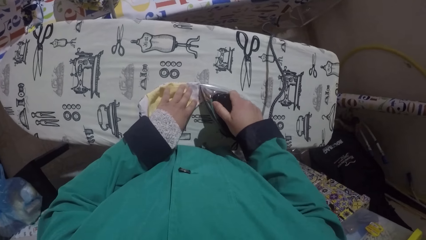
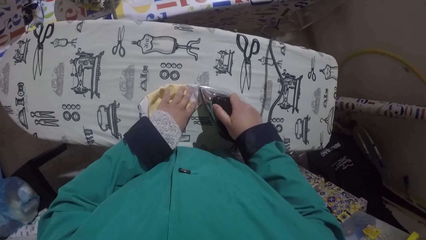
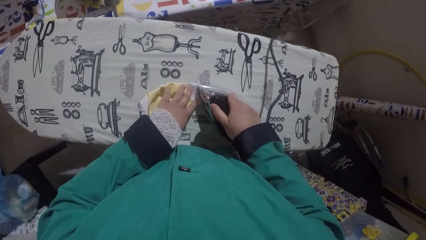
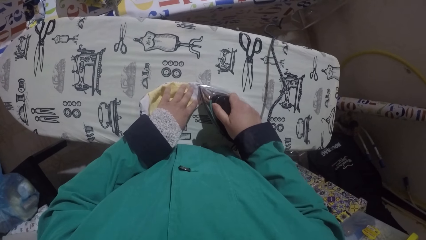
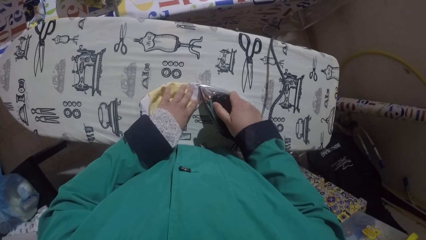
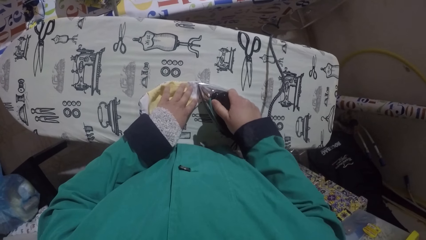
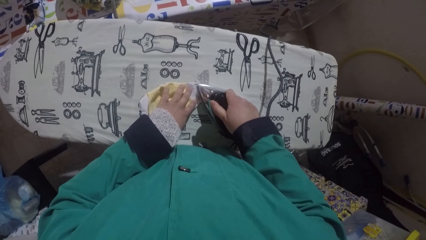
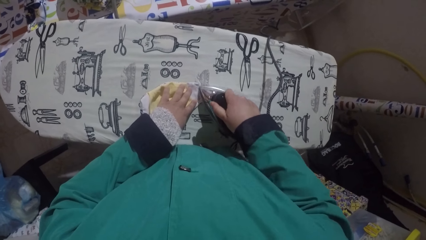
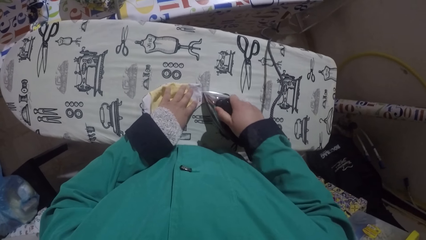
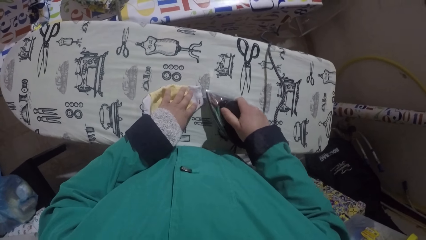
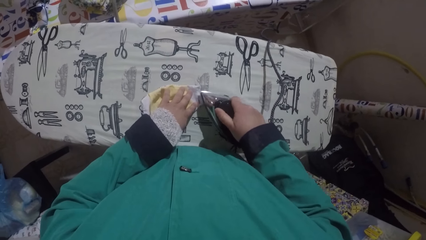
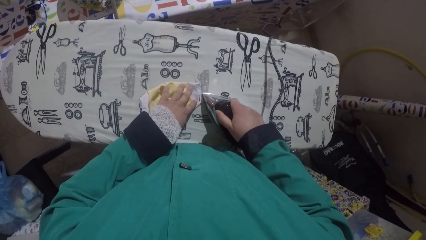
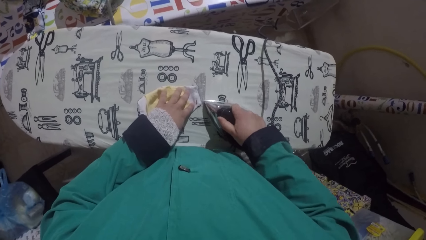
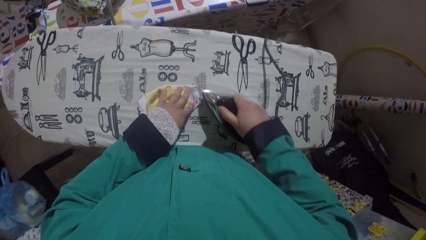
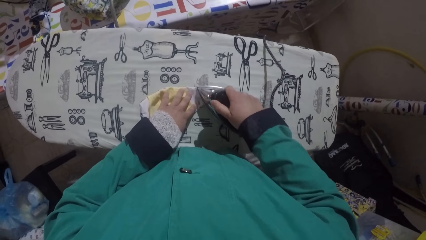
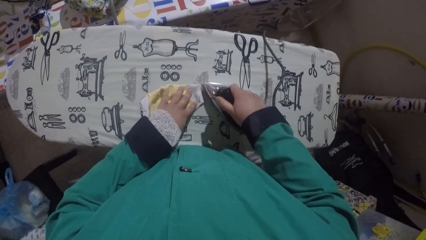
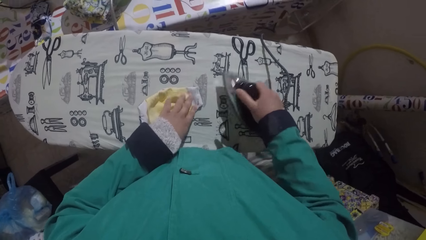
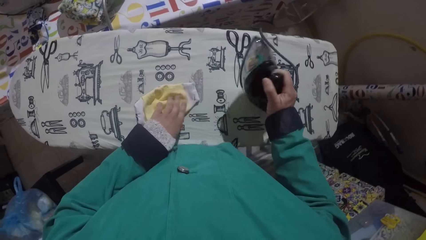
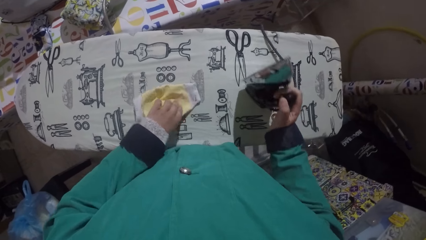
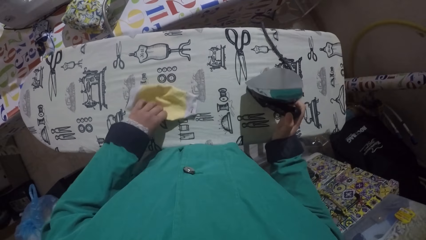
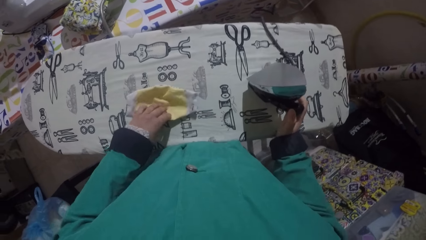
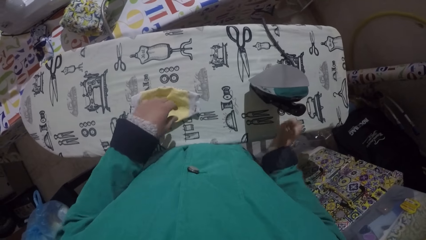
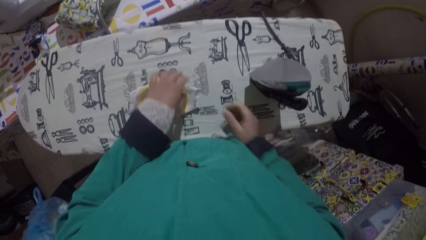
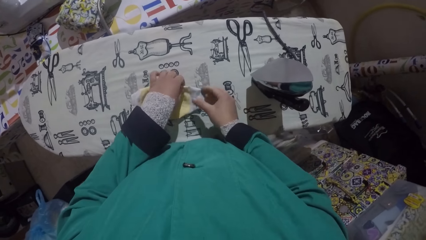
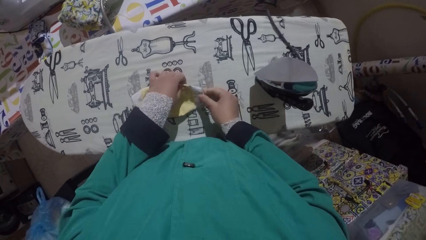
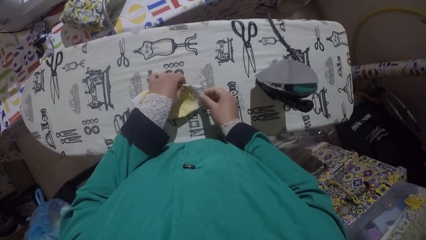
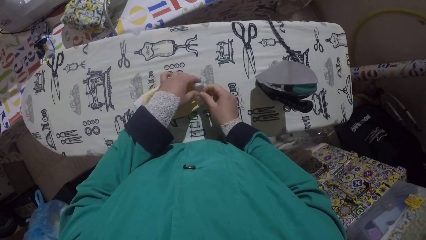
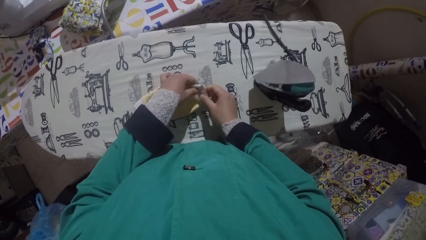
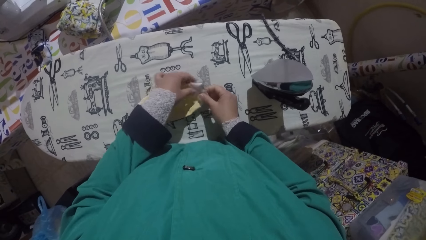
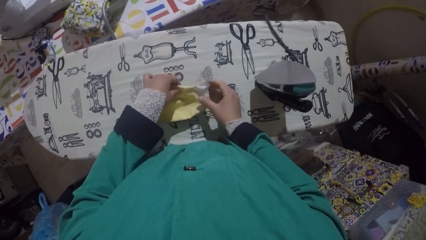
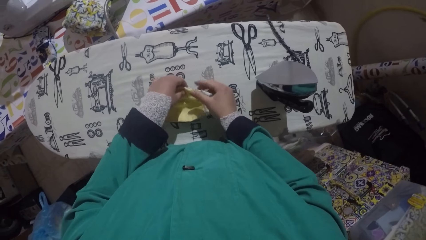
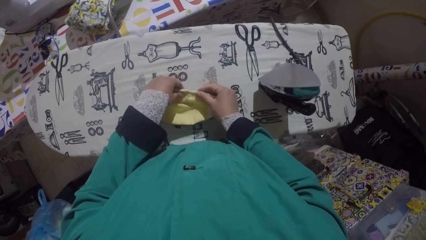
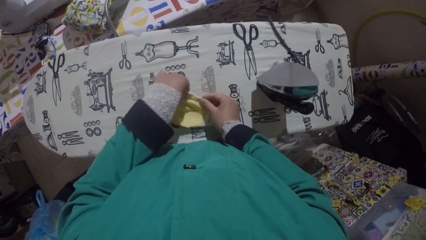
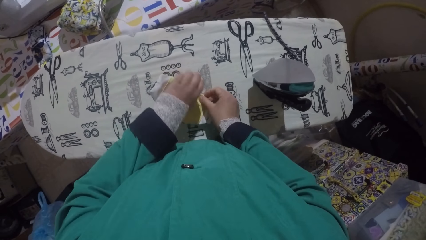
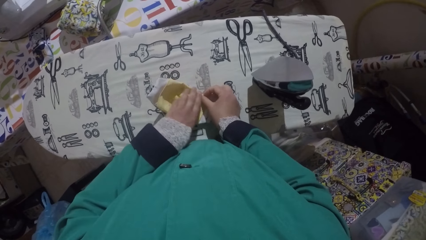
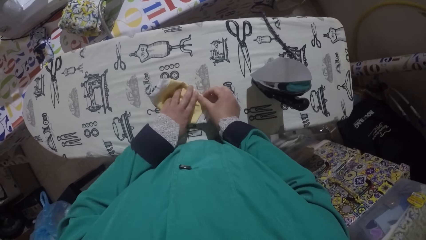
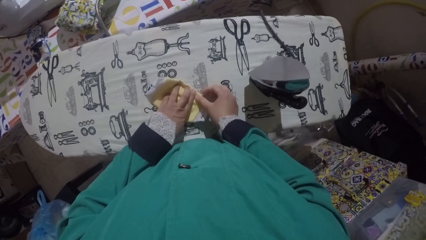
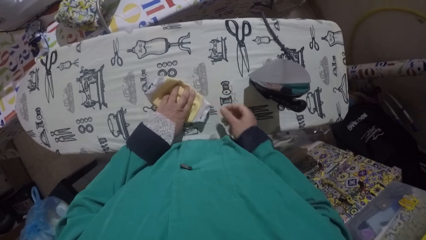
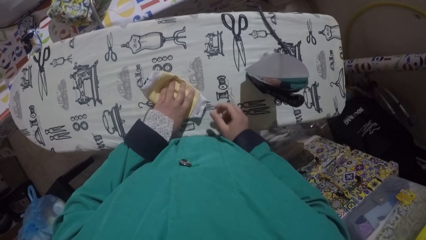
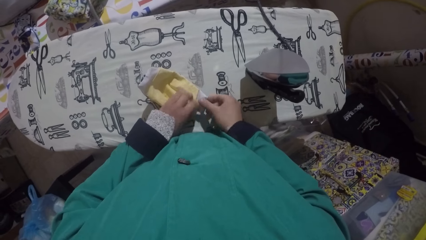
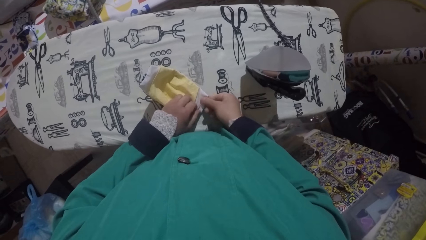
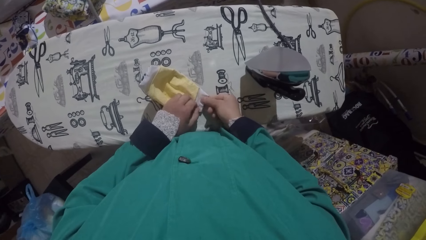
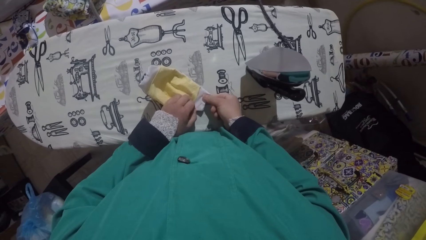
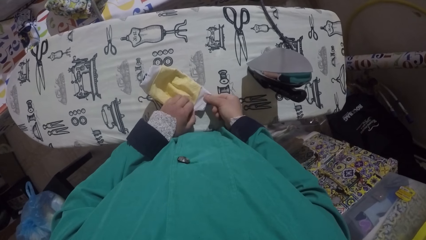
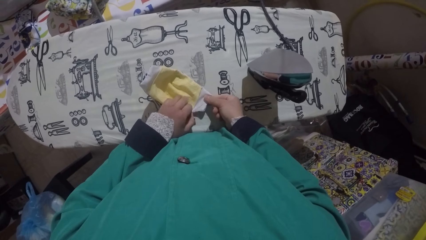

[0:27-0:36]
The camera wearer irons the mask. They place the iron box on the table. They hold the fabric and stretch the mask.

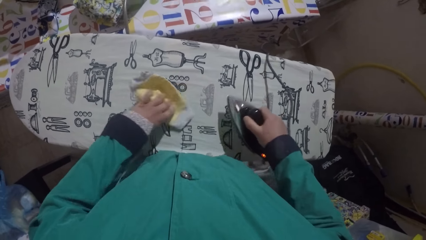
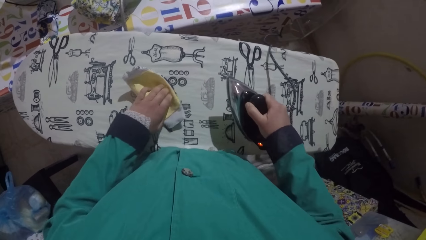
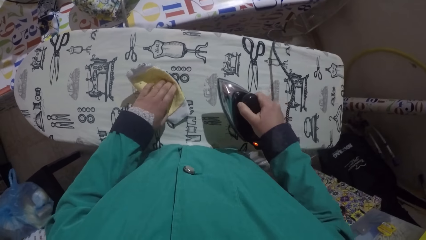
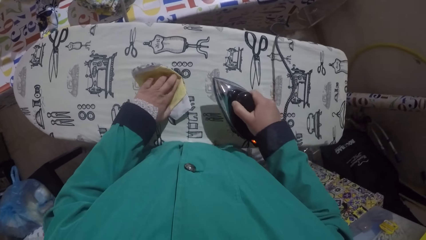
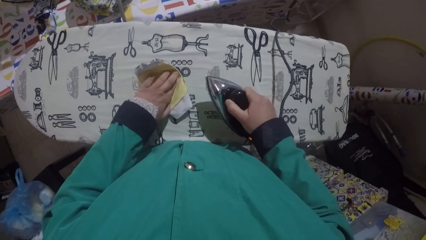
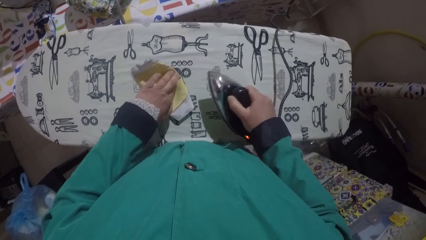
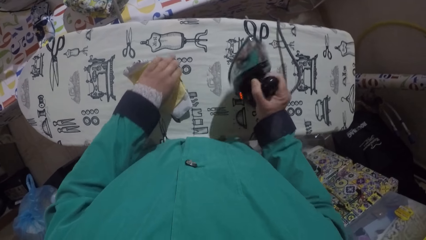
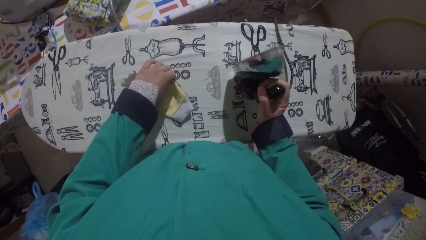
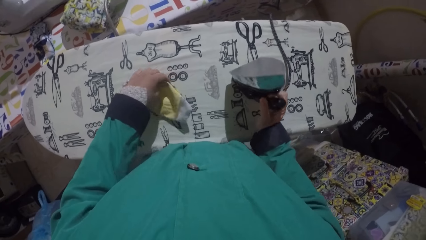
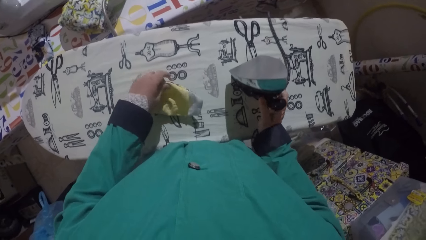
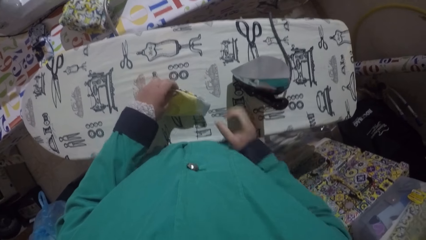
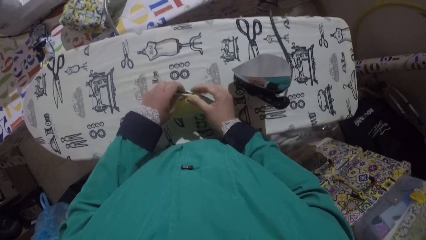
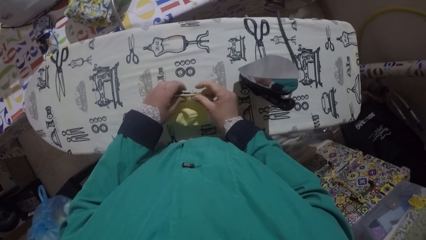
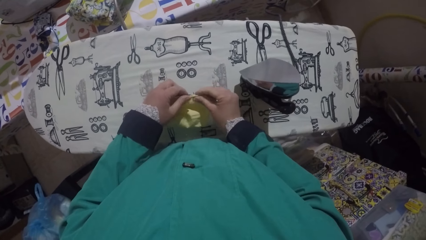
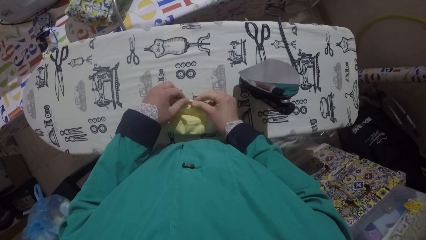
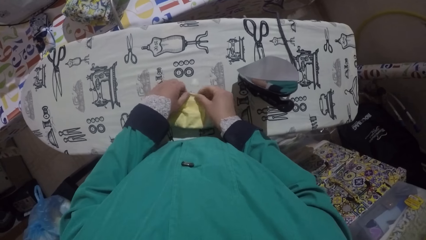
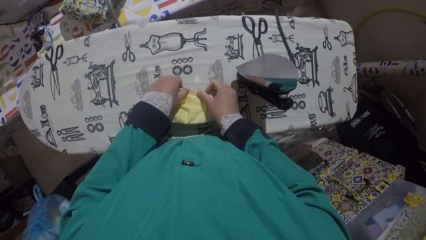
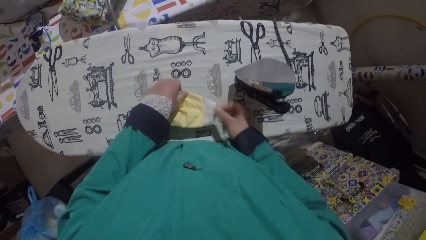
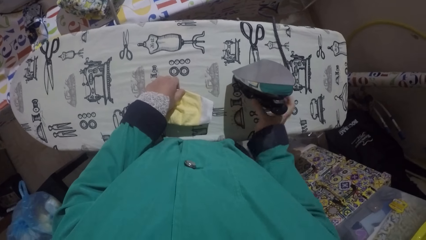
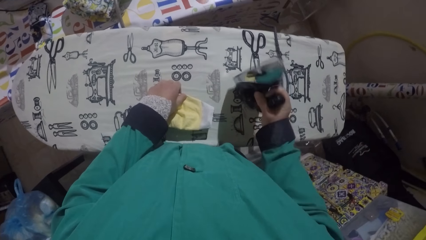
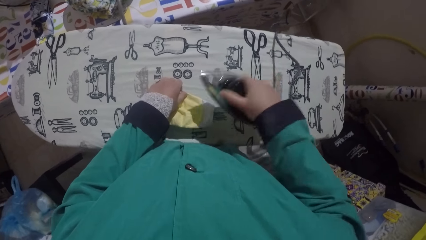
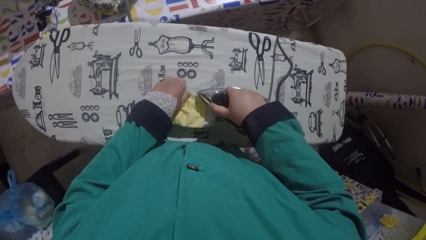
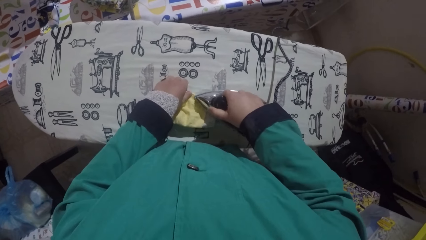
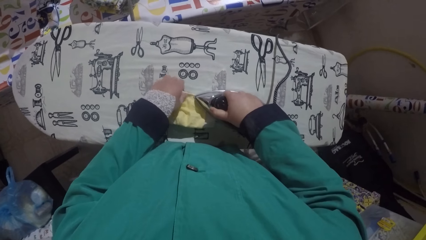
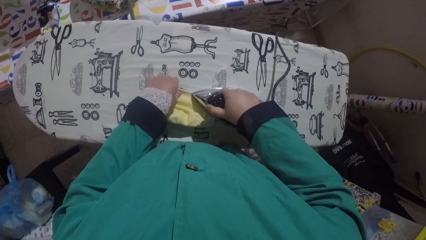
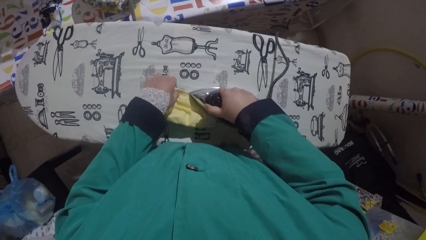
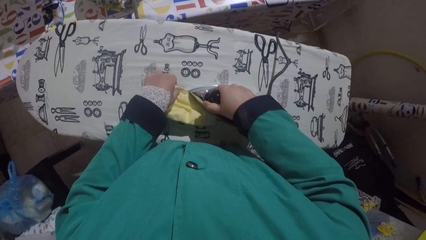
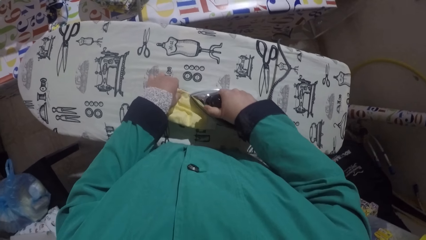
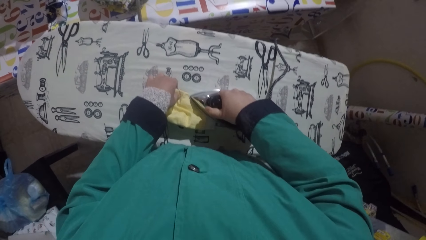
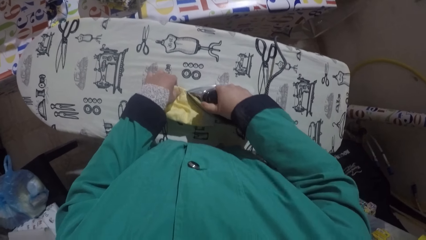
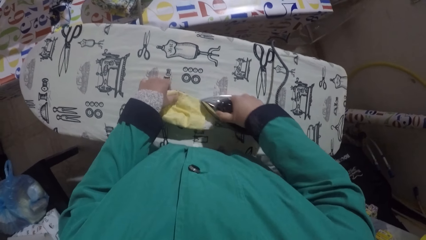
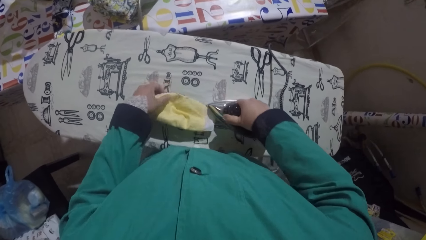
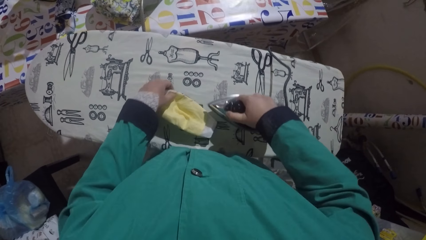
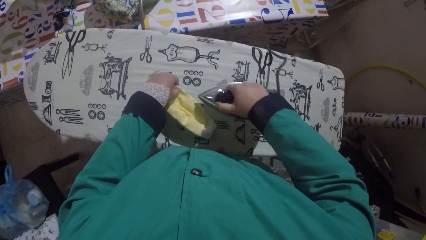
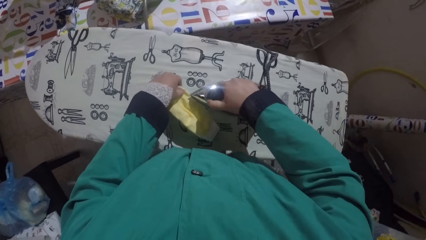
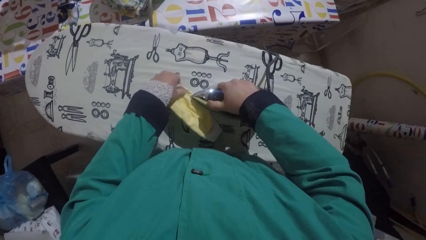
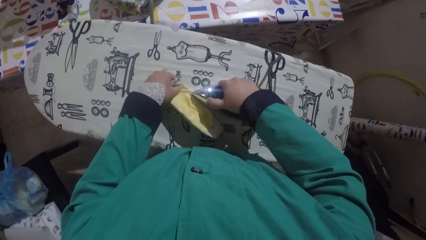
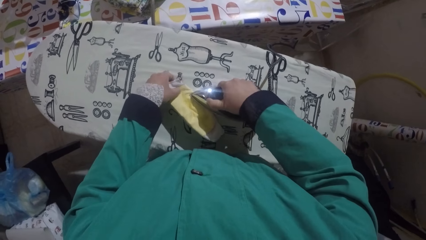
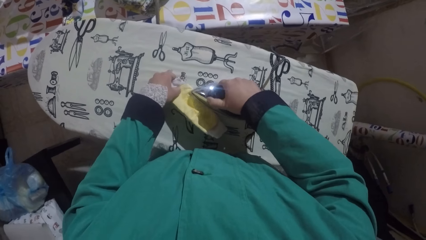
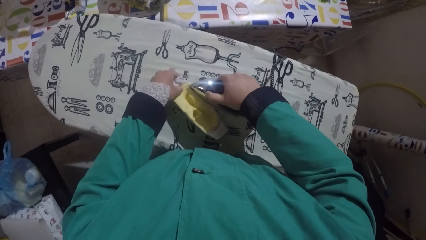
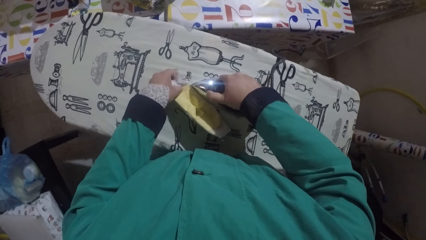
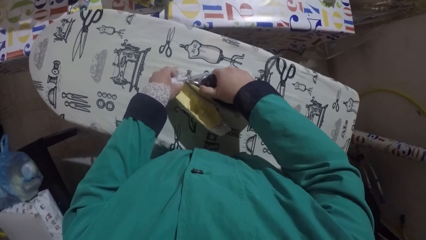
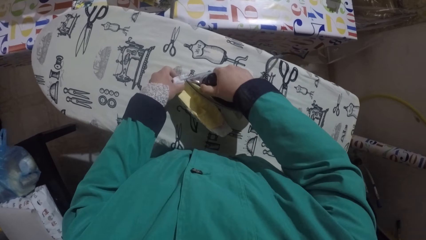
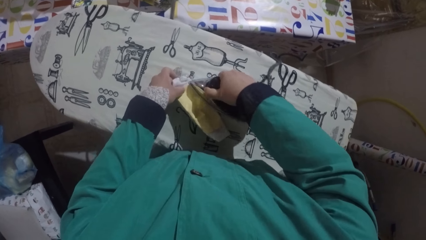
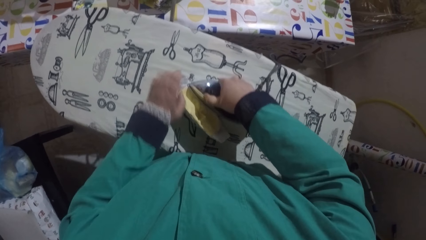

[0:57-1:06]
The camera wearer places the iron box on the table. They hold the fabric. They iron the fabric.
